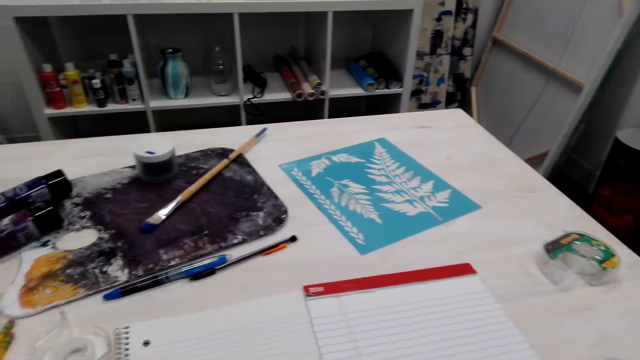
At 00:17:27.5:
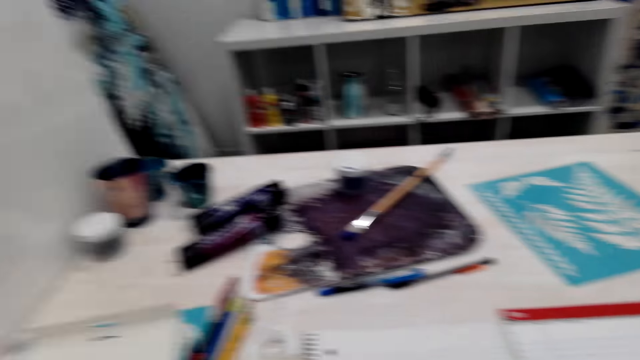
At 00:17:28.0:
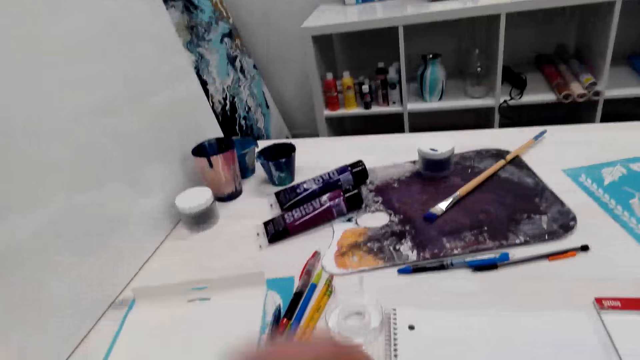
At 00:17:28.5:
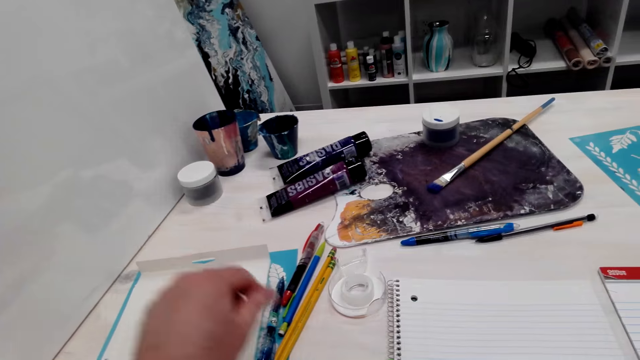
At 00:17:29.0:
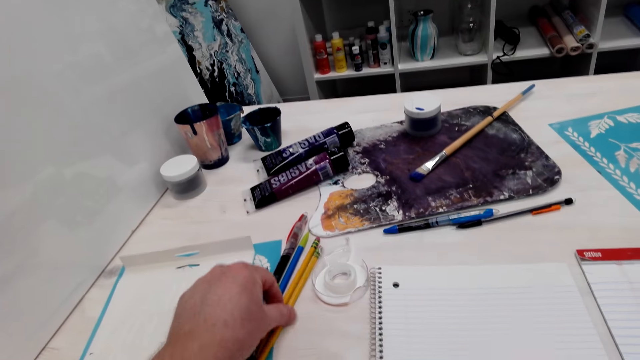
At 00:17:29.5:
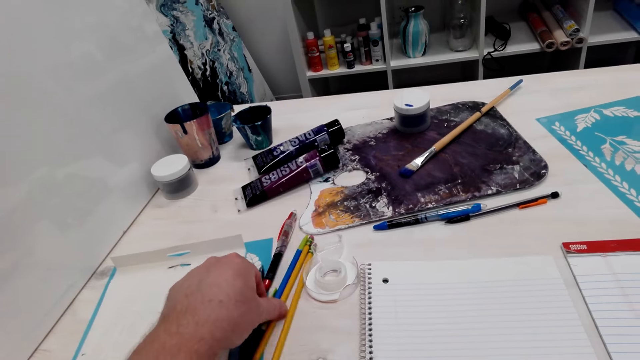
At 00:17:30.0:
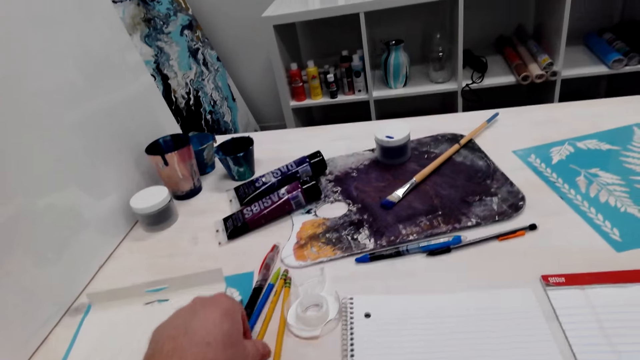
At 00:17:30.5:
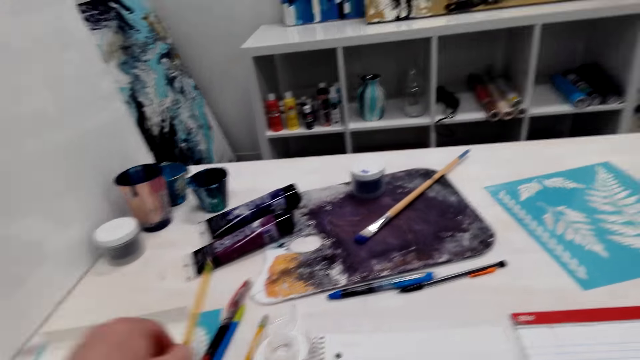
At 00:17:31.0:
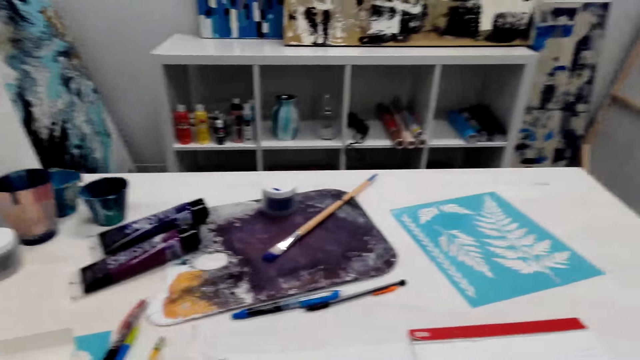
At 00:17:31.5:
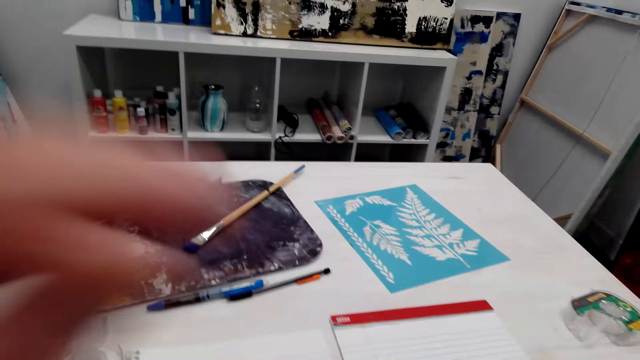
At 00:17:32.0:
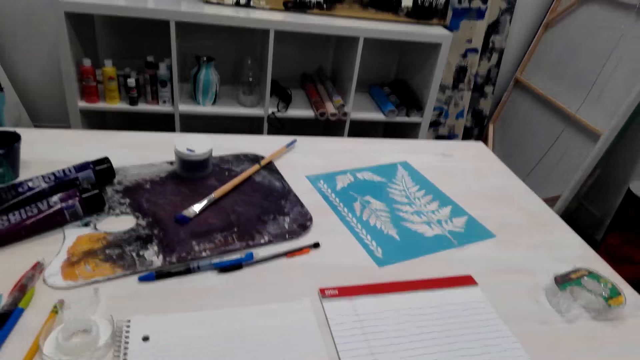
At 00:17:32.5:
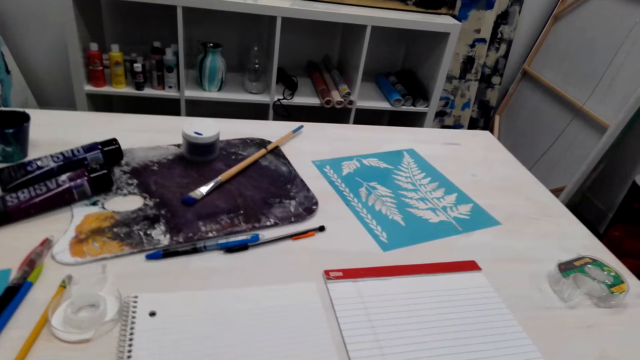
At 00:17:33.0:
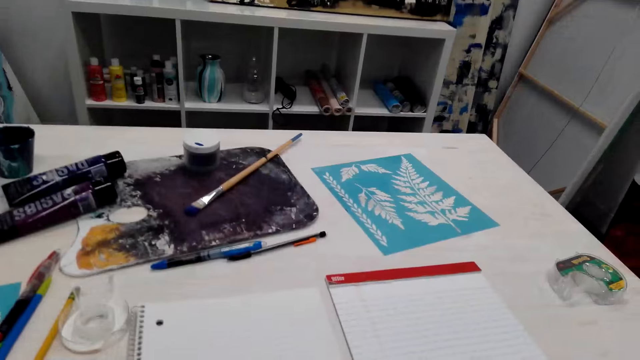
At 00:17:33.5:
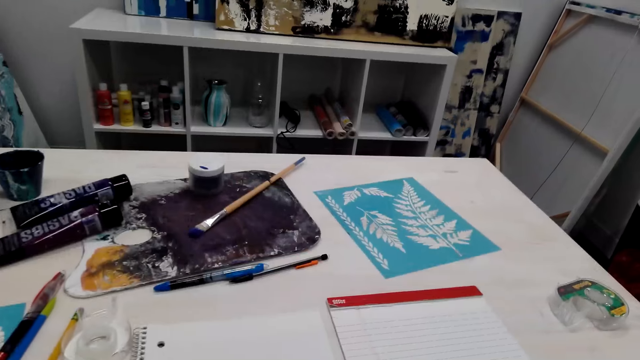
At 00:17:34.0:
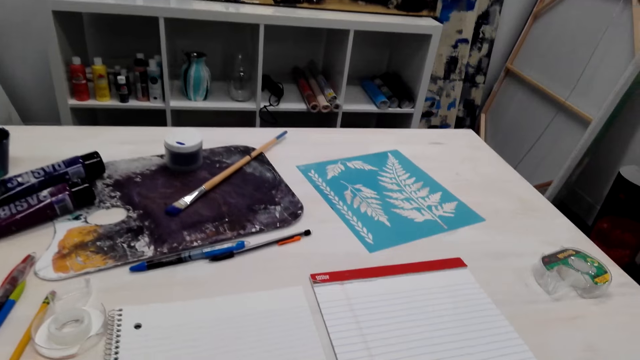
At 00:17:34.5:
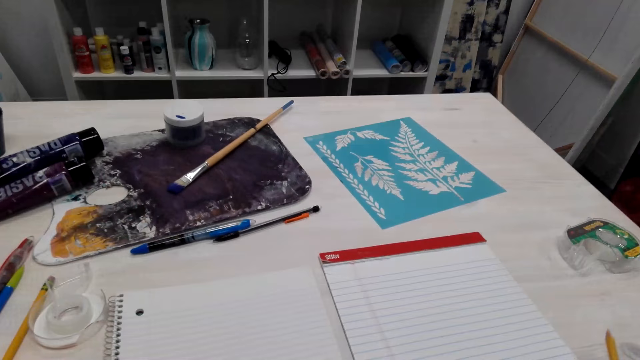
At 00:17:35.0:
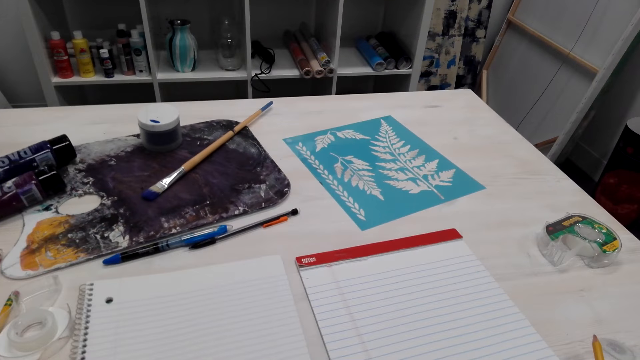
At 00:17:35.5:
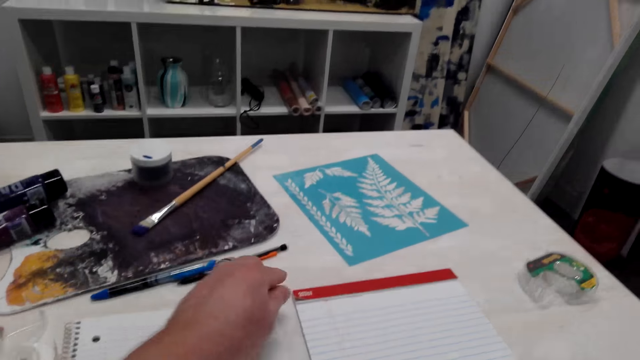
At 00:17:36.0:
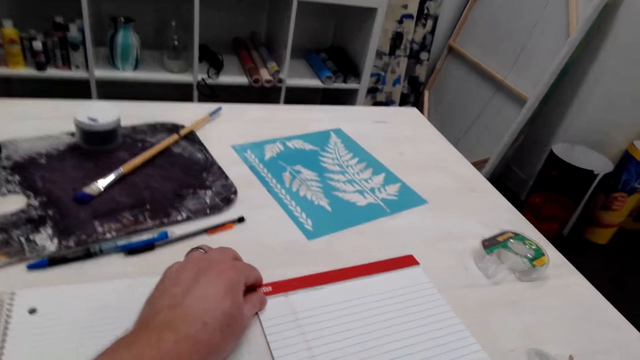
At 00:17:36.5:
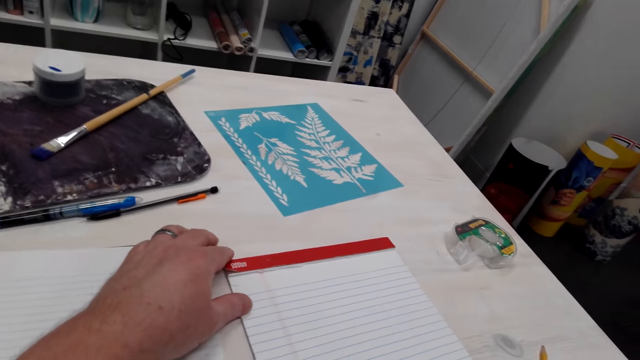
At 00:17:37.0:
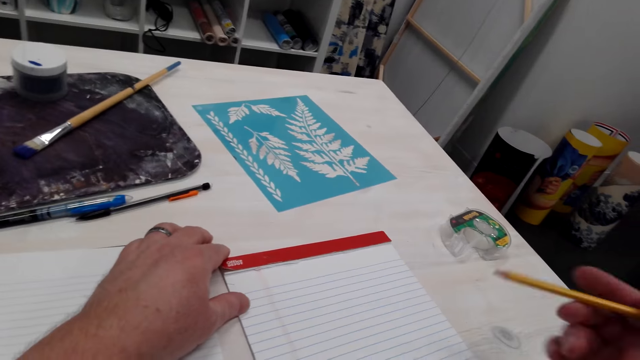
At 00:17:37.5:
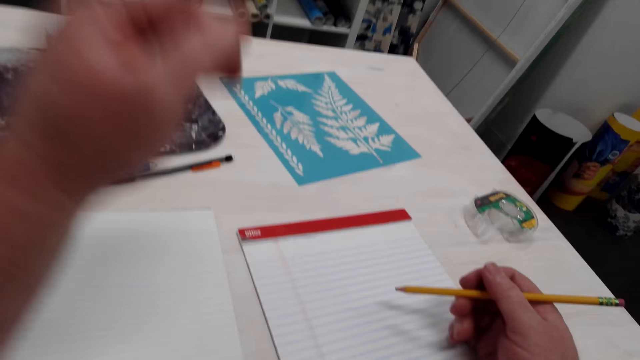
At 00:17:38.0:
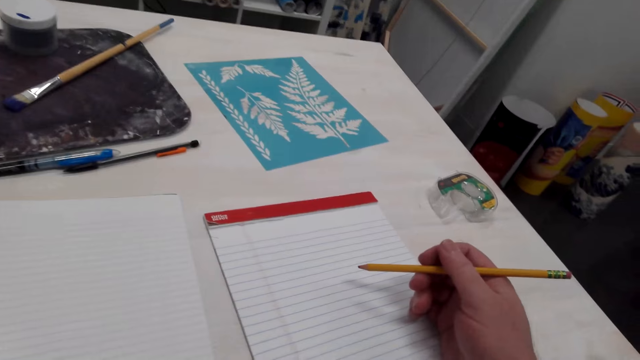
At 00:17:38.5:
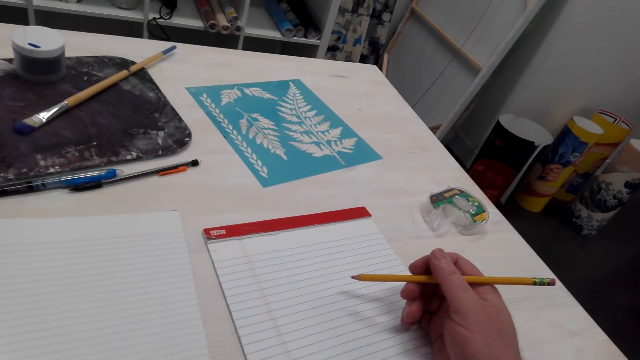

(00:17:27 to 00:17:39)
The camera wearer moves something on the table. They pick up the pencil on the table. They fix the camera. They move the book on the table. They hold the book on the table.

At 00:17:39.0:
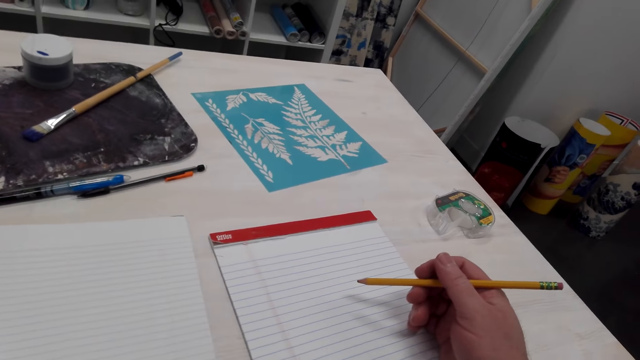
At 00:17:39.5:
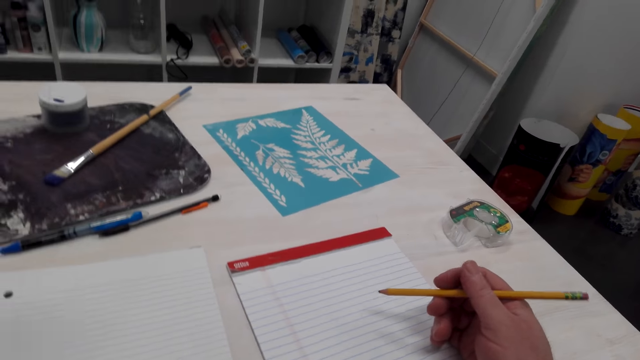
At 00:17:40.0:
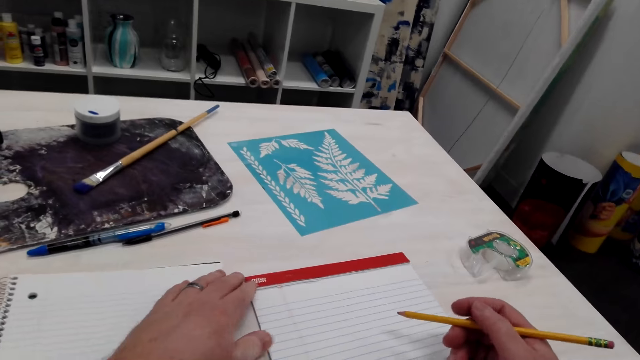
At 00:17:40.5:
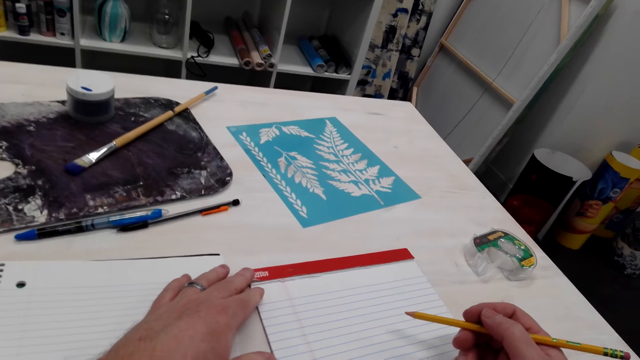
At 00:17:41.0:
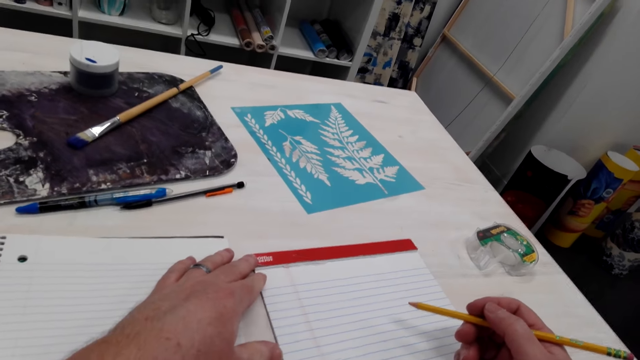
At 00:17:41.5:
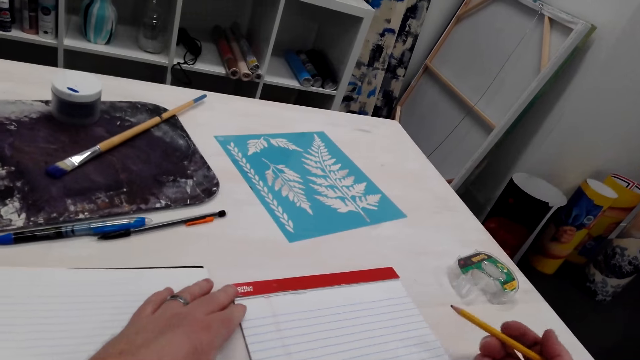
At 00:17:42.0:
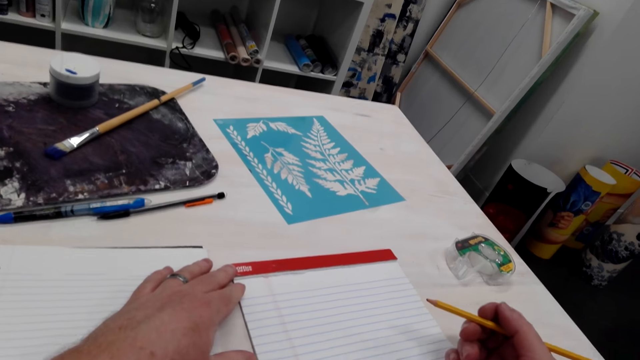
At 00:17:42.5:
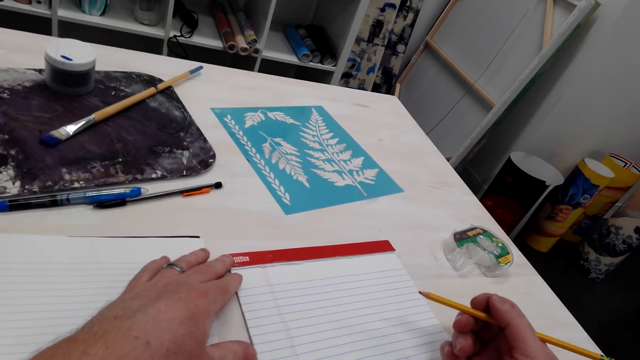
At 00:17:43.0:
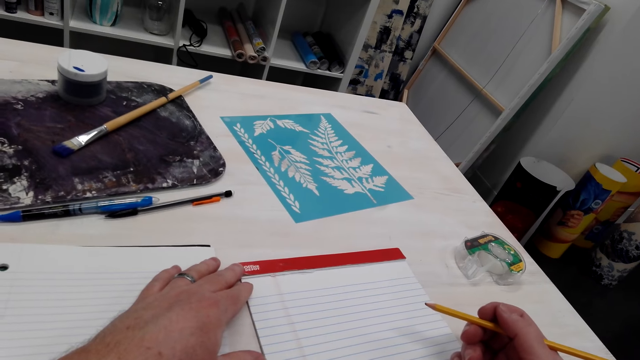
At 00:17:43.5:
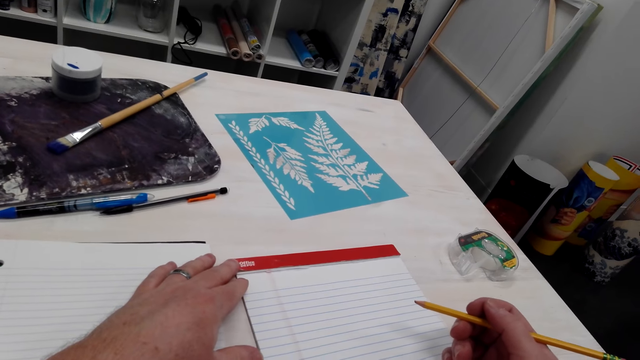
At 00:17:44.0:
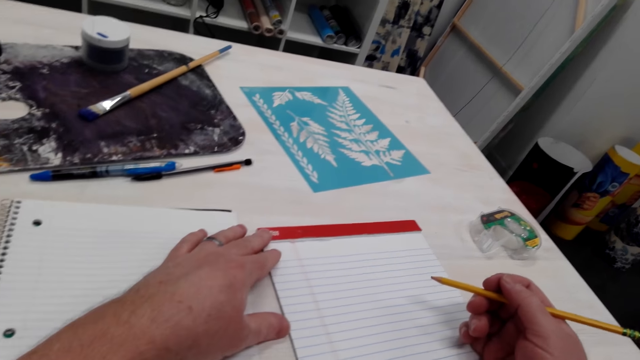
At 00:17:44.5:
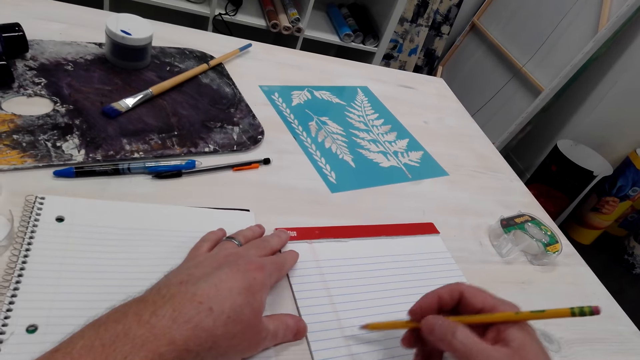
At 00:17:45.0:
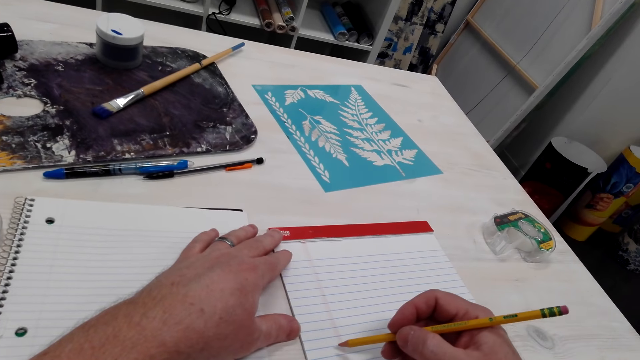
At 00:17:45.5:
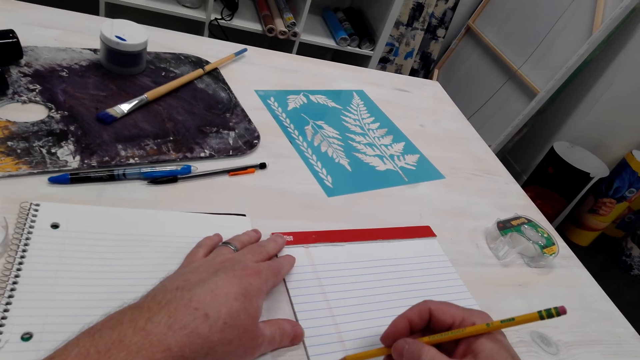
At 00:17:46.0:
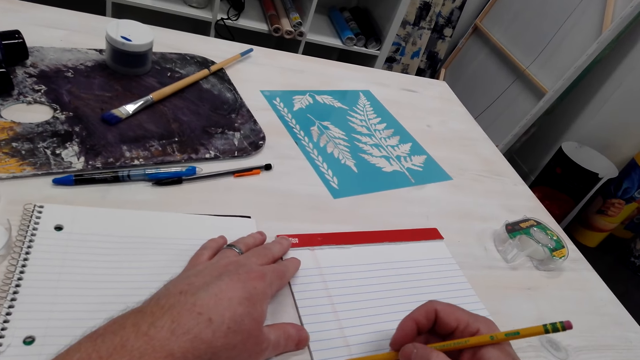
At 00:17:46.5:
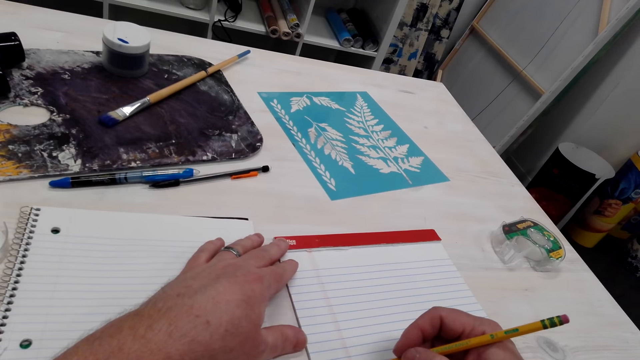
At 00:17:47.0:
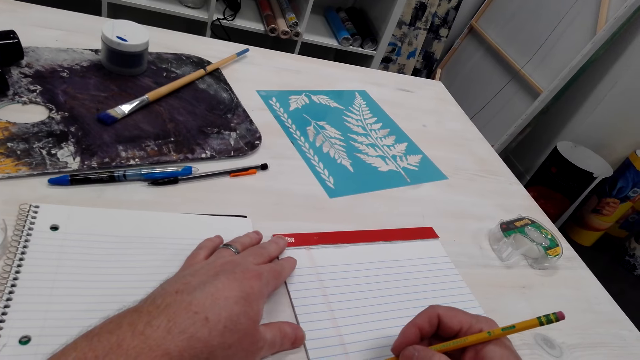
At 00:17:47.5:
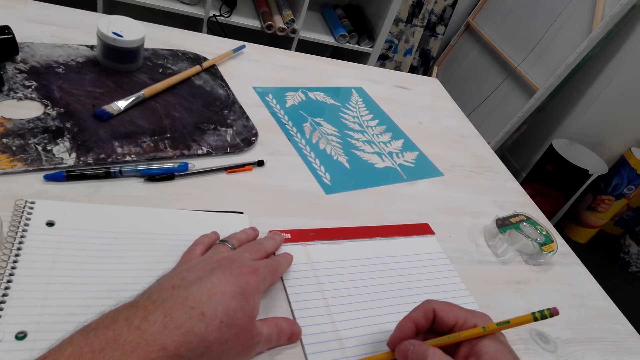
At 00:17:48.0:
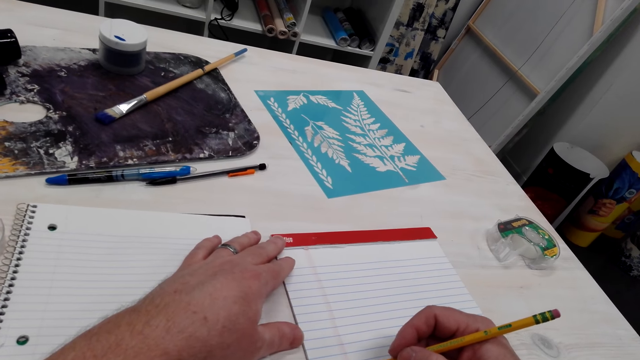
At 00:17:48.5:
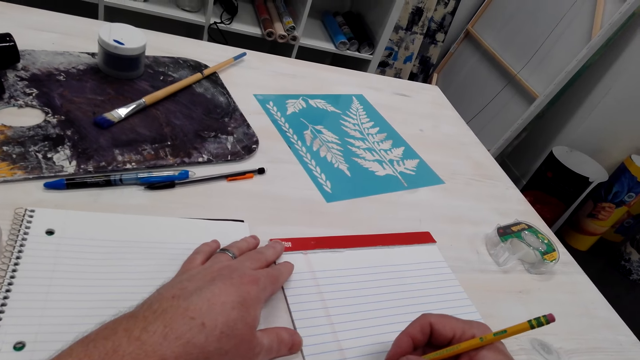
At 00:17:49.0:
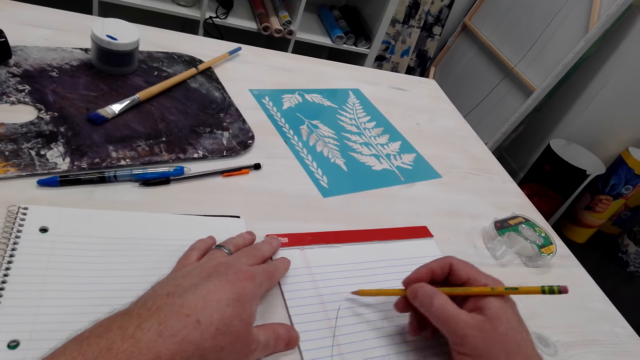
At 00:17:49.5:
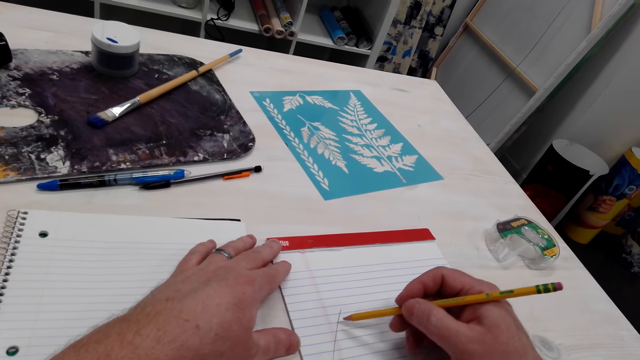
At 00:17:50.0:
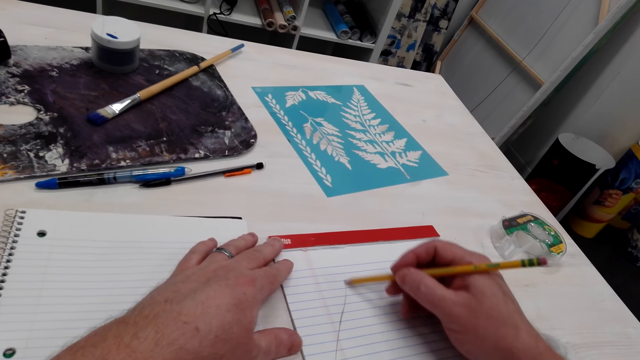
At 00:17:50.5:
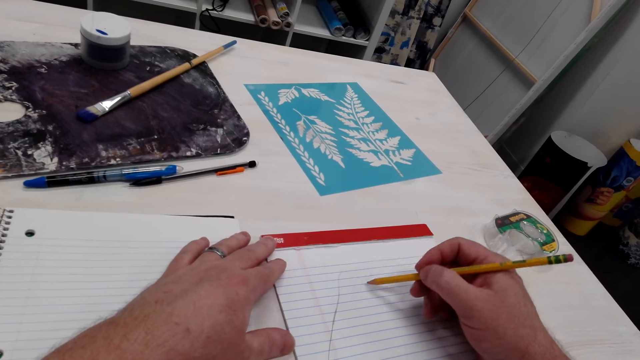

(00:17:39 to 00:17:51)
The camera wearer draws on the book. They draw on the book with a pencil.
